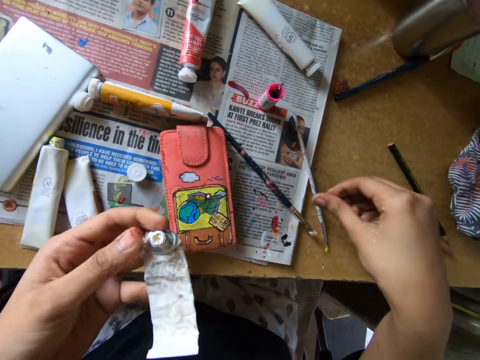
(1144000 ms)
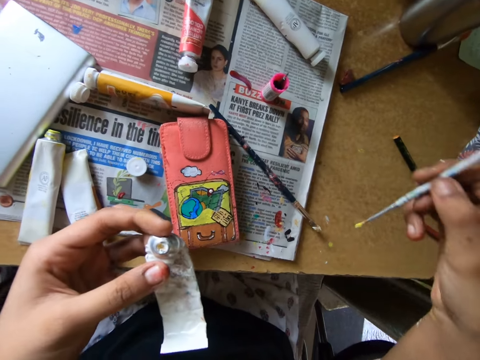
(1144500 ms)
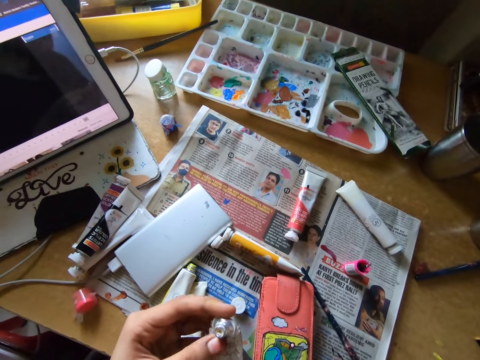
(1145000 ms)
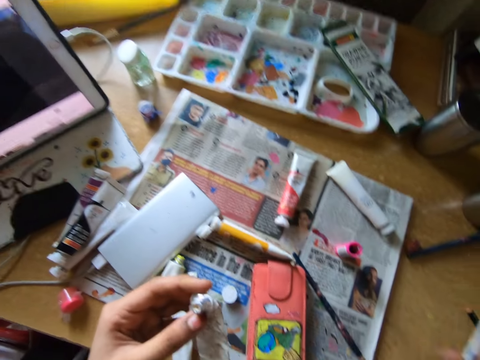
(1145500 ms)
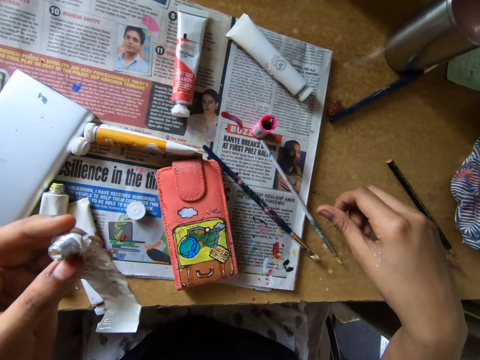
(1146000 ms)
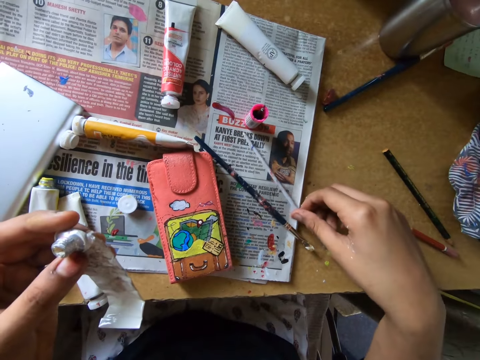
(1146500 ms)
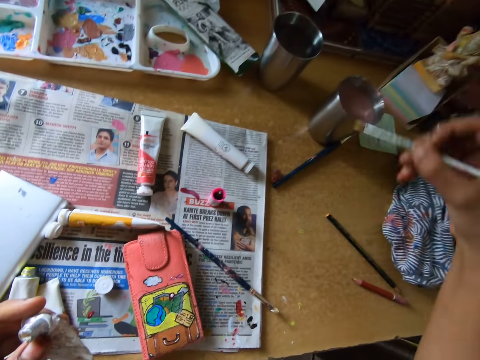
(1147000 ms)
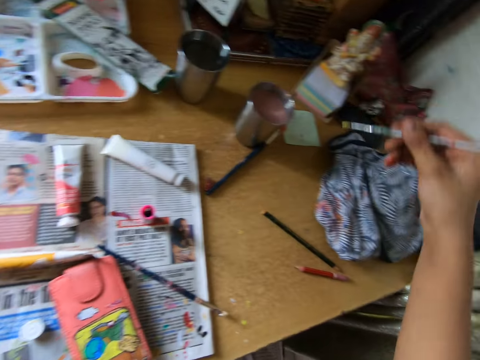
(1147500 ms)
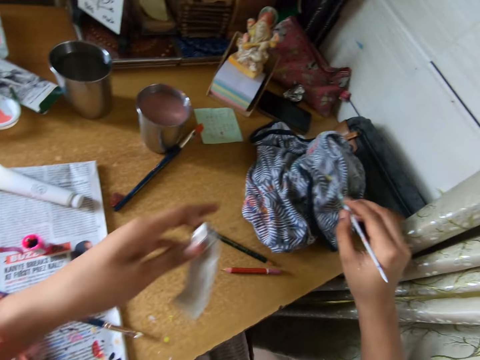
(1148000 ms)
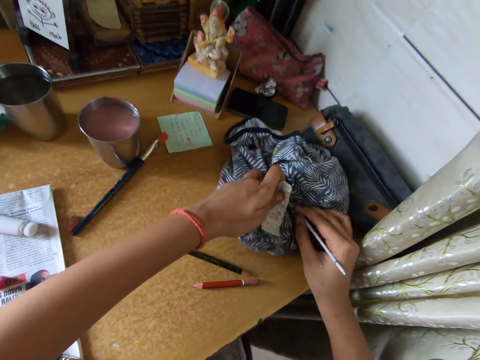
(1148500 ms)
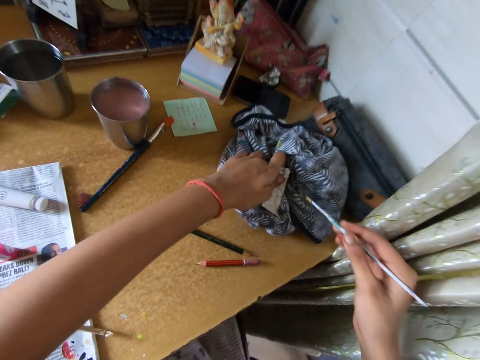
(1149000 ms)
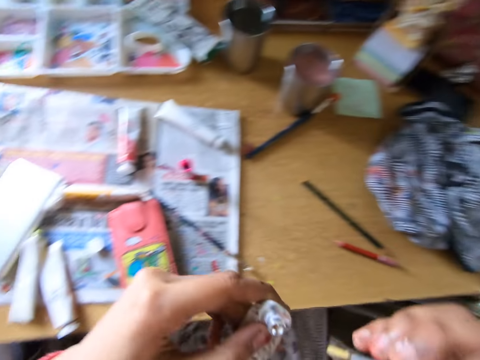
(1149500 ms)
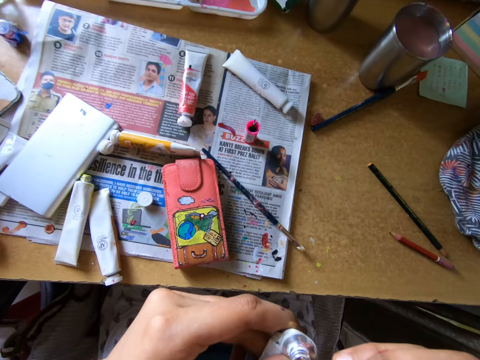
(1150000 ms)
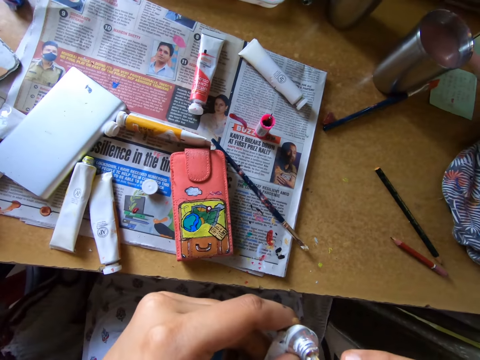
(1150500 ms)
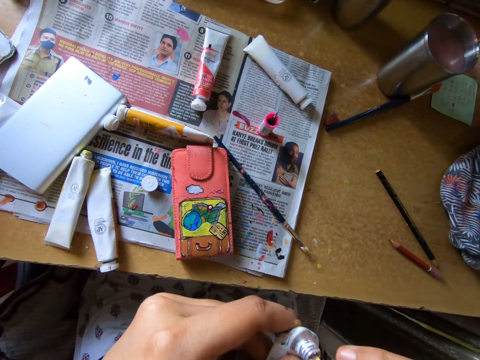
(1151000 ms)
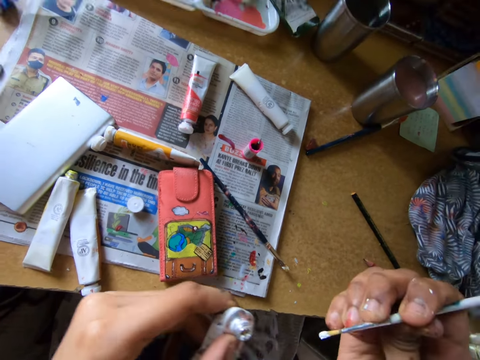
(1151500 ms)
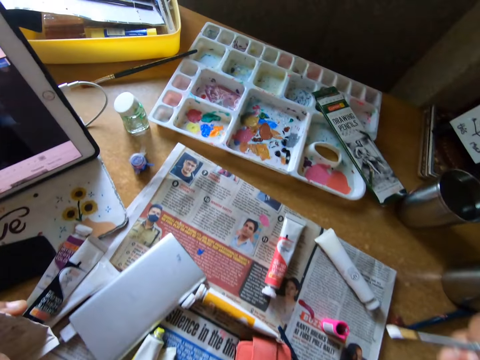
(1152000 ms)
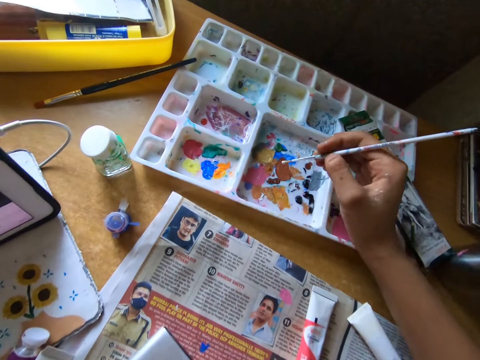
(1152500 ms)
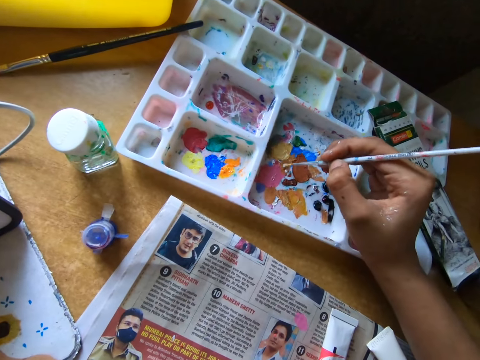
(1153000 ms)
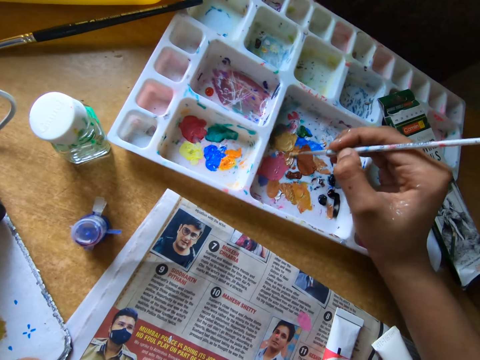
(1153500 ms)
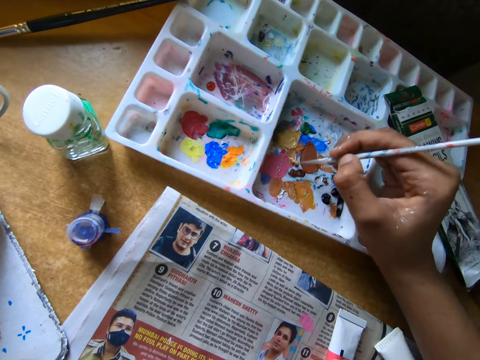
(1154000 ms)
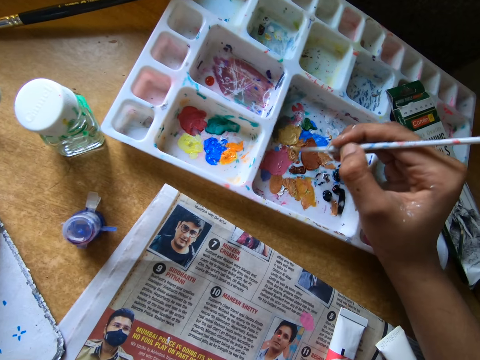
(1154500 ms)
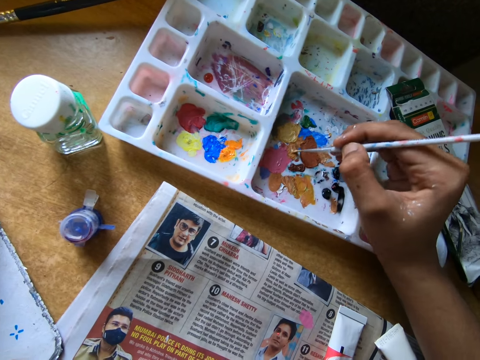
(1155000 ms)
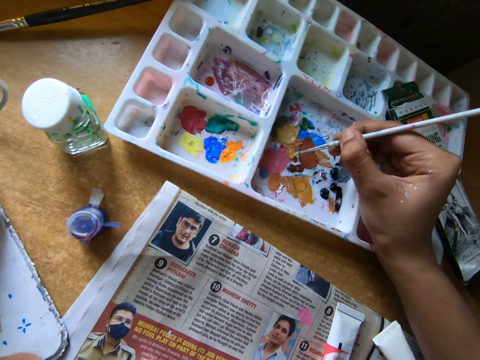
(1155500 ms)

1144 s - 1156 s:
The camera wearer picks up a paint brush on a table. They dip the paint brush into the water in a silver glass. They remove the water from the brush with a piece of cloth. They scoop paint on a paint bottle with the paint brush. They mix the paint on a paint tray with the paint brush.

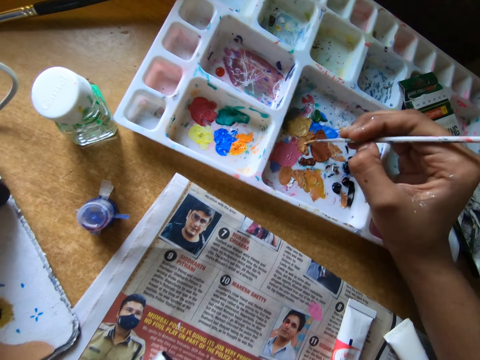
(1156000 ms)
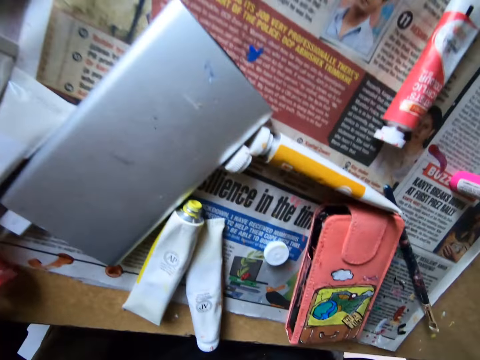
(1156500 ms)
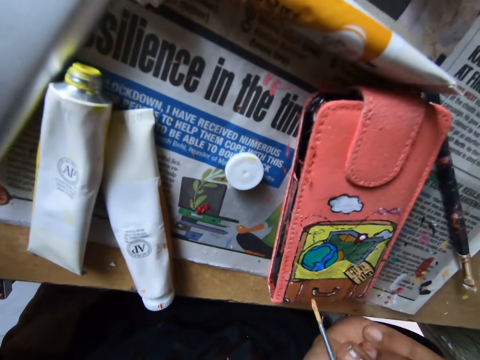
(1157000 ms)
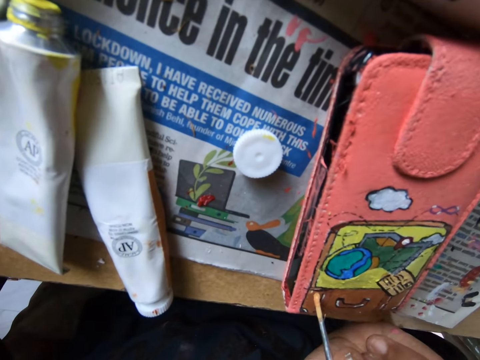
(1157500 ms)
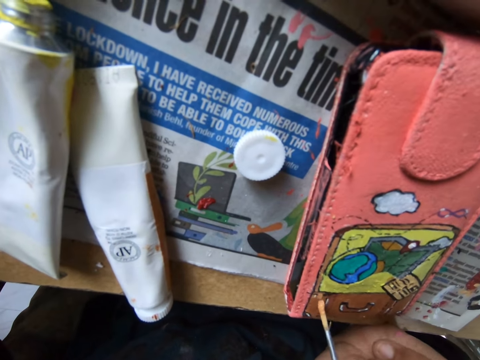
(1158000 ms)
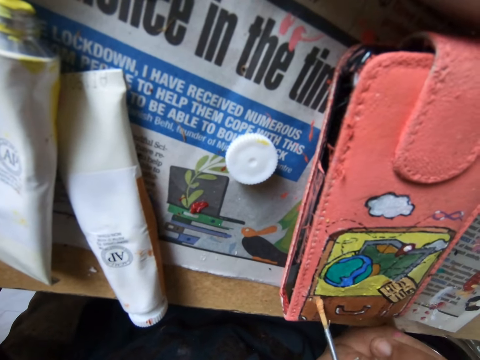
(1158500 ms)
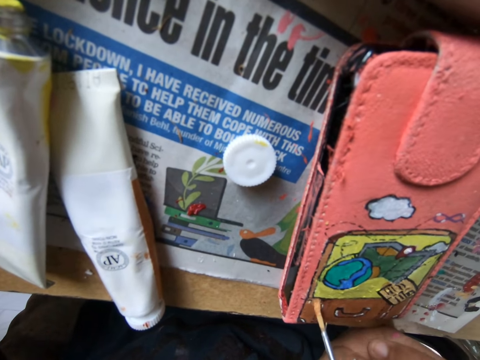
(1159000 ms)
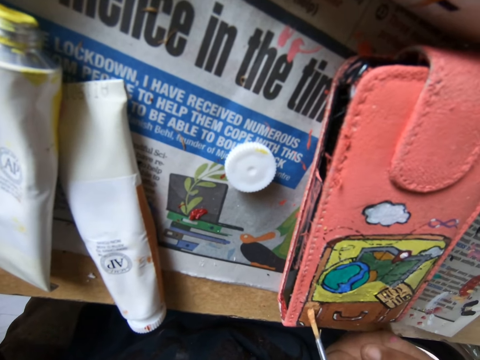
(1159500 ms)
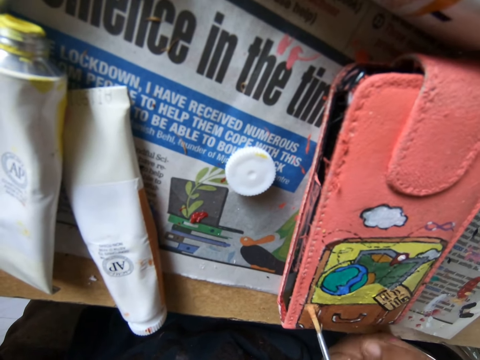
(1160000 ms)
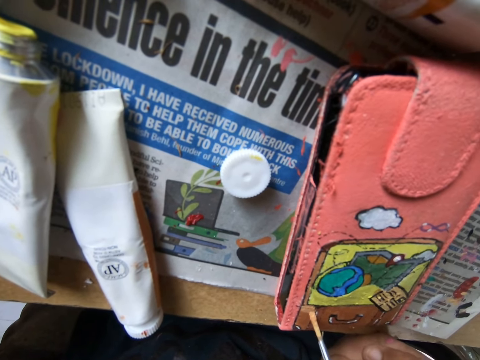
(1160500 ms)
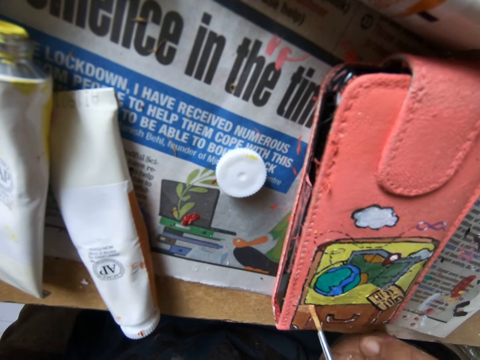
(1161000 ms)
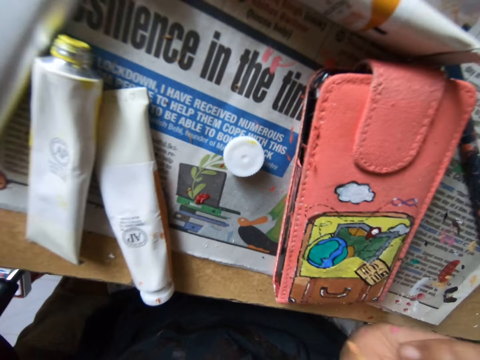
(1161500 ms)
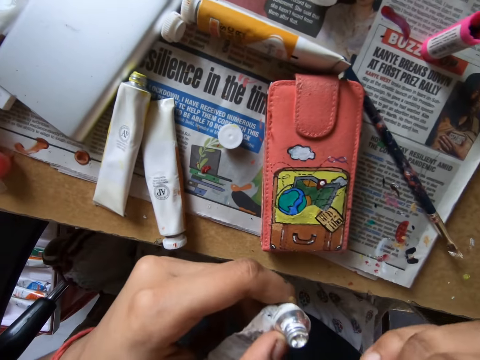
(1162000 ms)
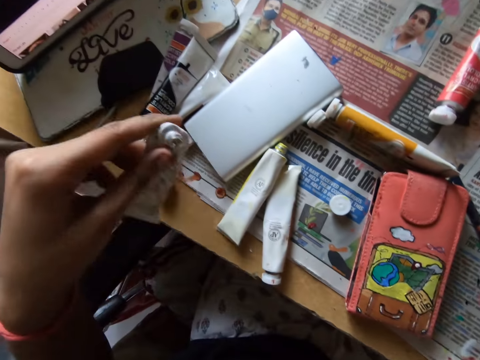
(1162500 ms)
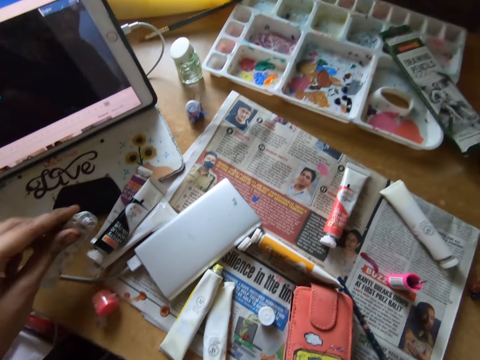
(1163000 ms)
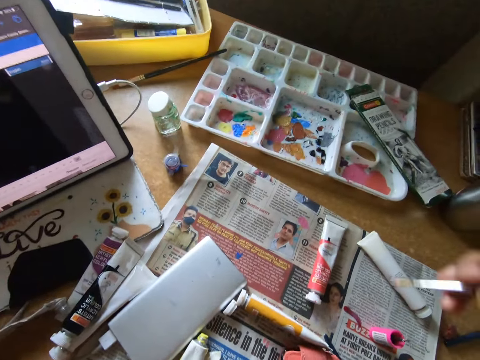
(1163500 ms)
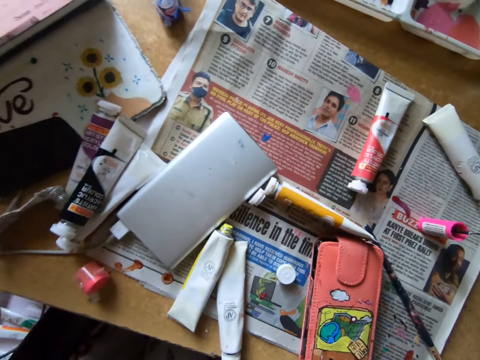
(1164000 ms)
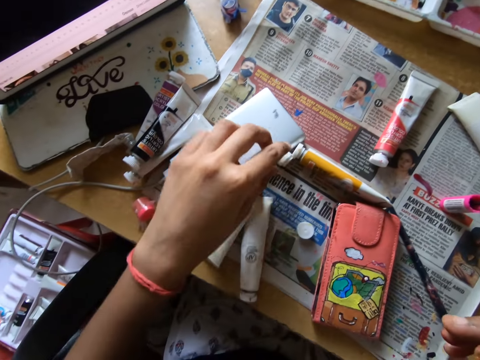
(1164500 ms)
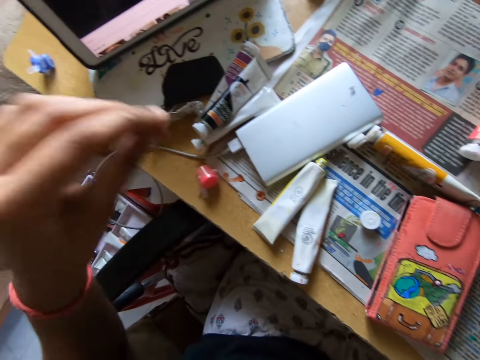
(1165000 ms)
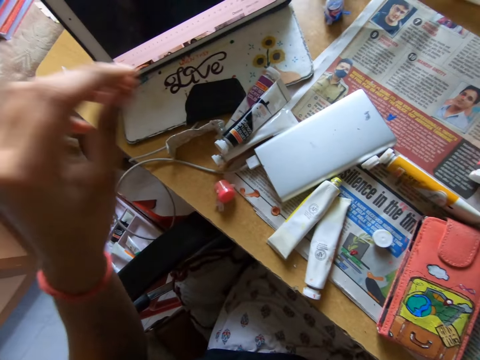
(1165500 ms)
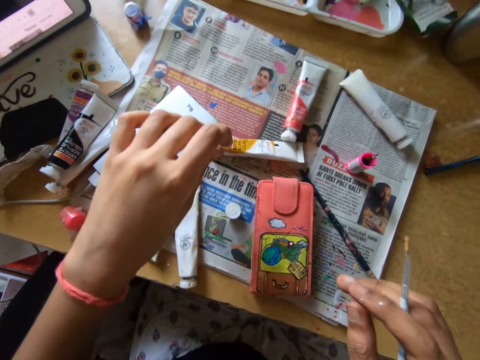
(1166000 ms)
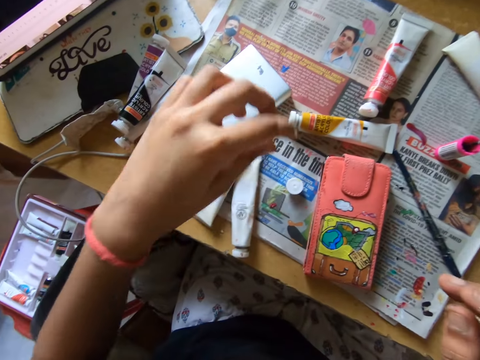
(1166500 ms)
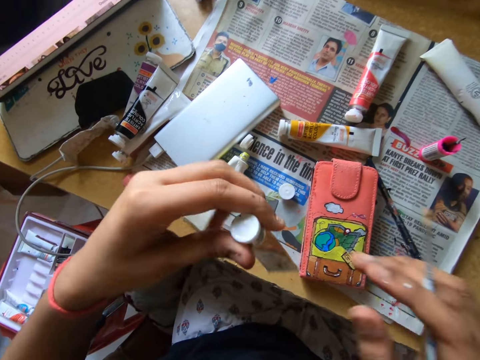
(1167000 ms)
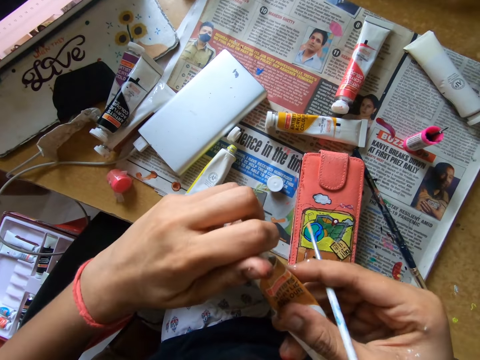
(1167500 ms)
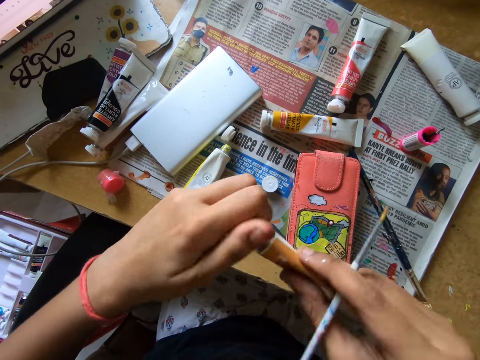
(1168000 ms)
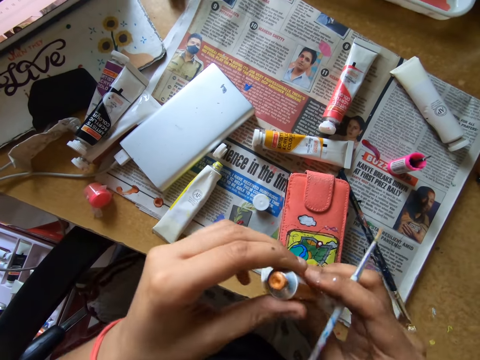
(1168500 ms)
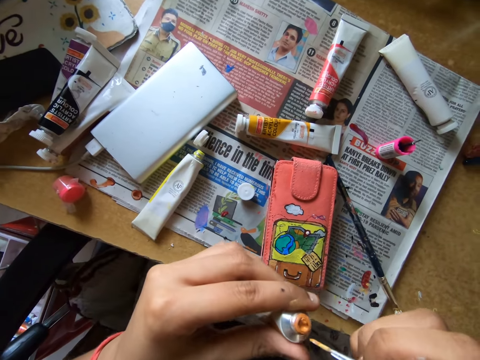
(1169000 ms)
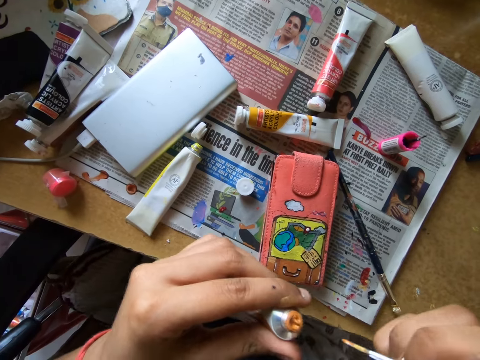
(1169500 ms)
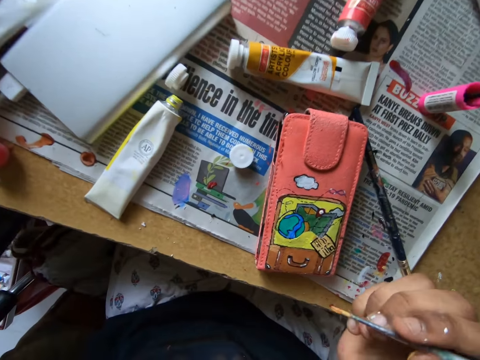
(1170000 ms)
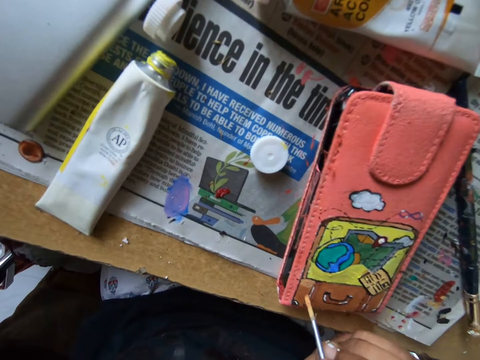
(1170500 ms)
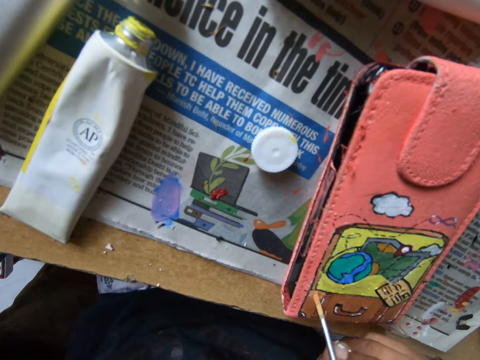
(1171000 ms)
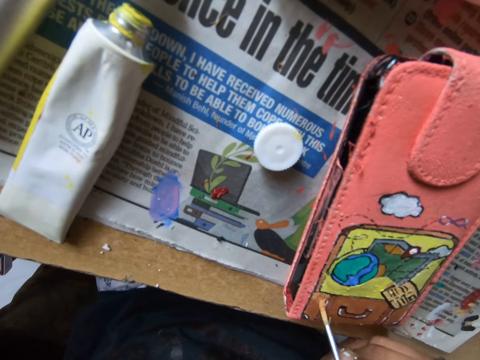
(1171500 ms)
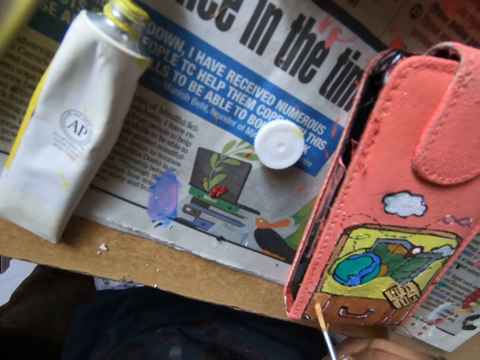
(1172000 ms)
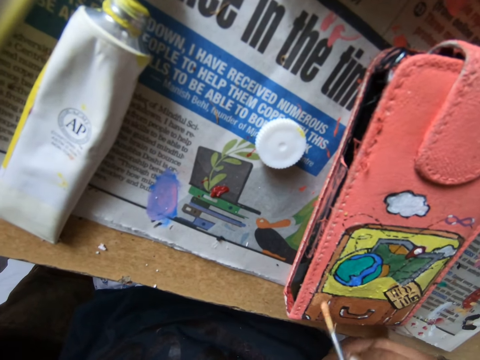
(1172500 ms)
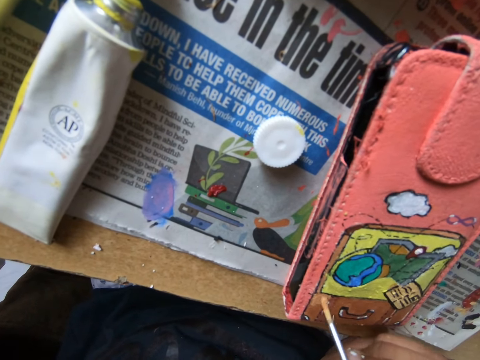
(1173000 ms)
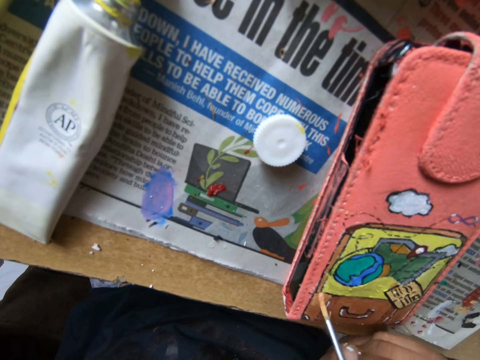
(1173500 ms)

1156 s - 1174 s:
The camera wearer removes the paint brush from the paint box. They paint a wallet with the paint brush. They remove the paint brush from the wallet. They put down a paint bottle or watercolor paint on a newspaper. They lift the paint brush up. They flap the hand. They pick up the watercolor paint, and put the watercolor paint down. They pick up the watercolor paint on the newspaper. They open the lid of the watercolor paint with hands. They put the lid on the table. They take the paint bottle from the other hand. They scoop paint on the paint bottle with the paint brush. They paint the wallet with the paint brush.
